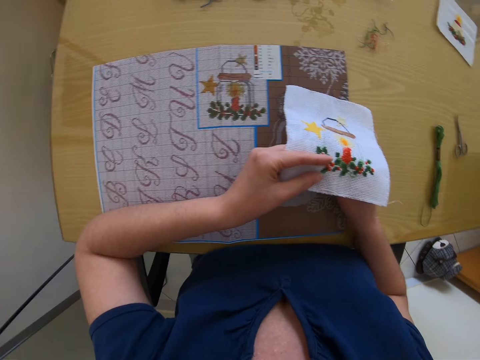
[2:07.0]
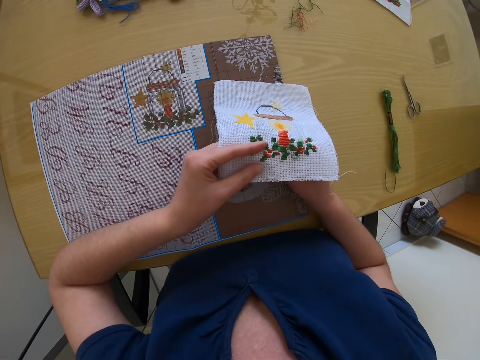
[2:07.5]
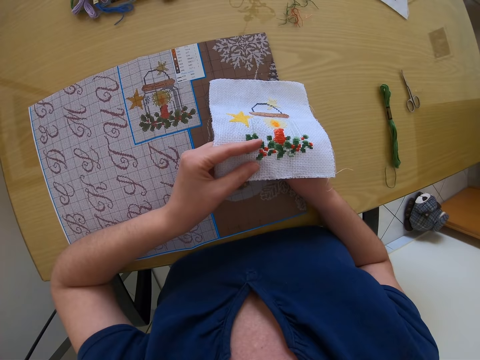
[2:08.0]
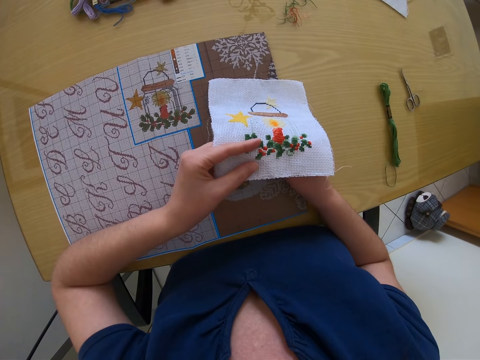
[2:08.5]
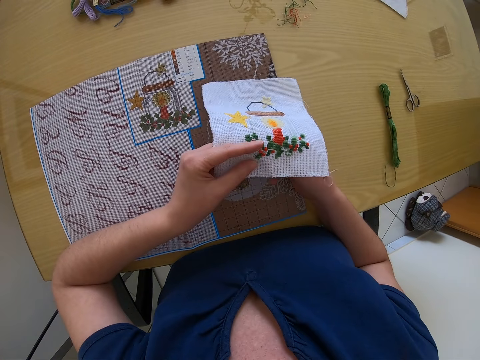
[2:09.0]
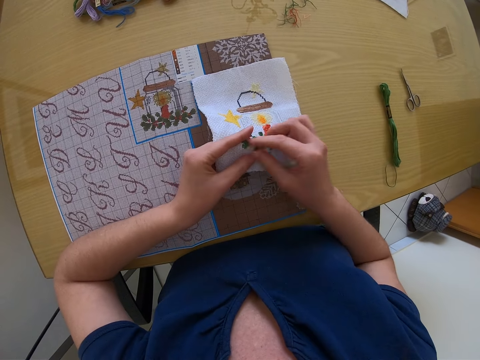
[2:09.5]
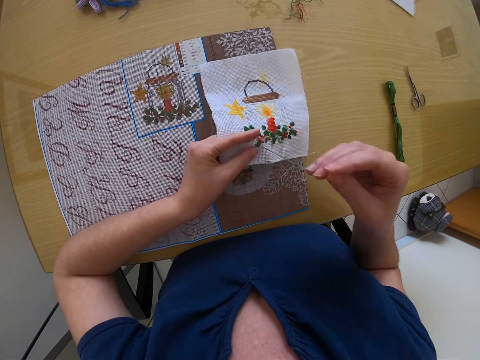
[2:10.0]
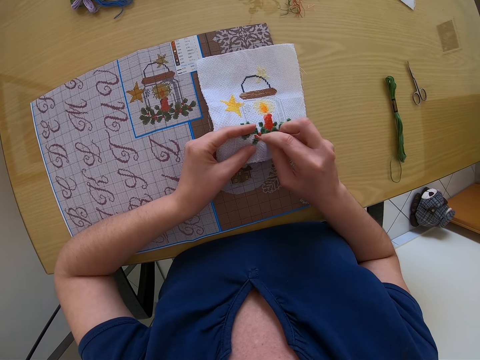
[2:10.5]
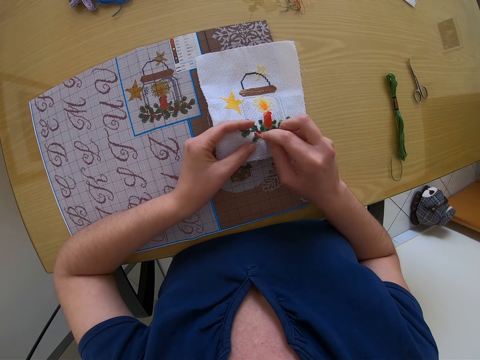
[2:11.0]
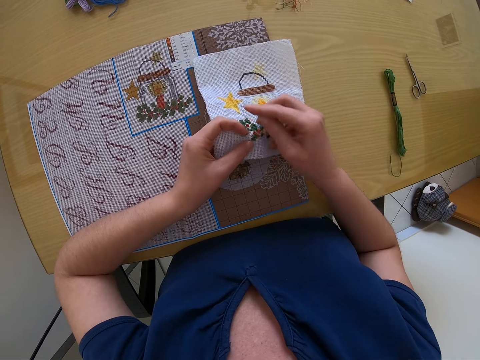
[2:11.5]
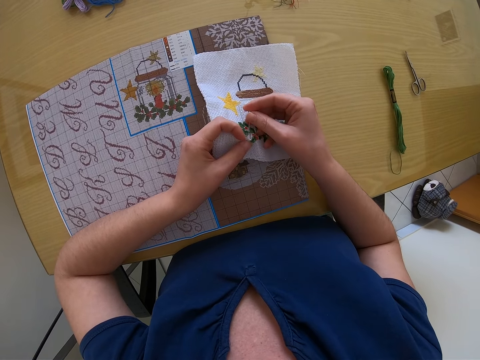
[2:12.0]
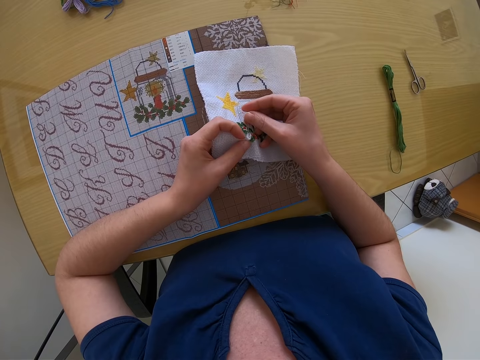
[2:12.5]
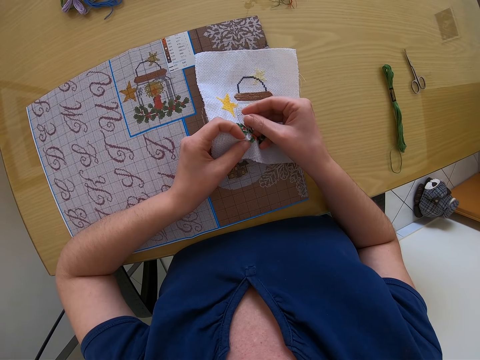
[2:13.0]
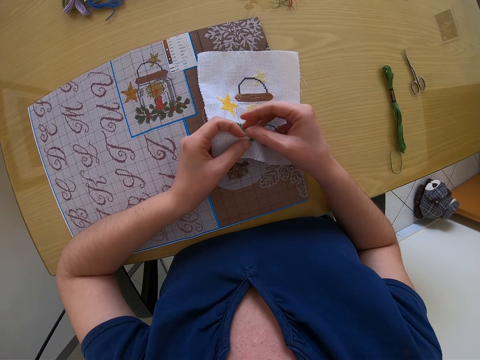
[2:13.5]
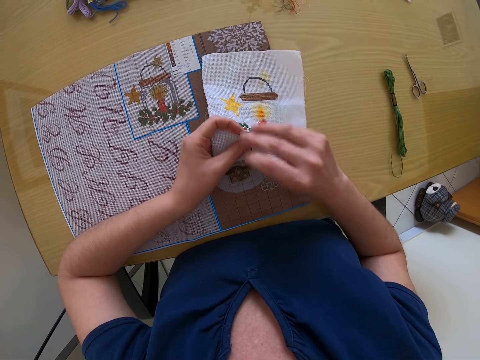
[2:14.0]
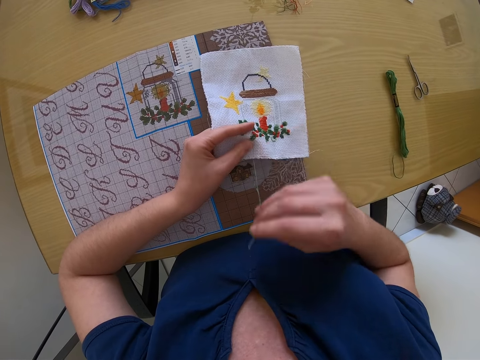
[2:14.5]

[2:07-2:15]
The camera wearer sews the cloth.

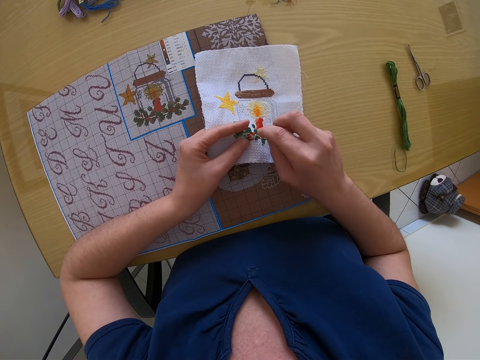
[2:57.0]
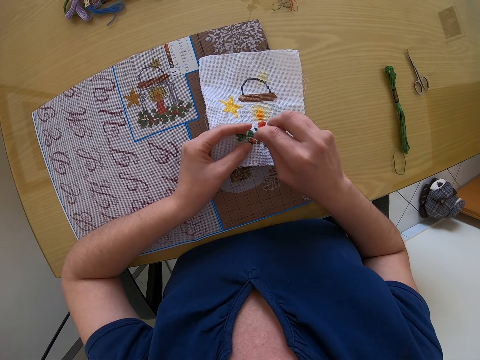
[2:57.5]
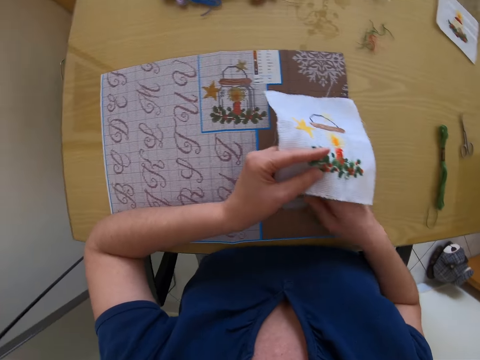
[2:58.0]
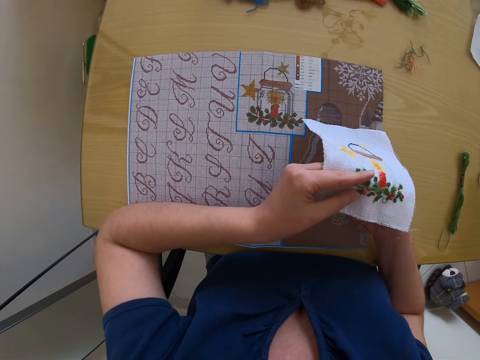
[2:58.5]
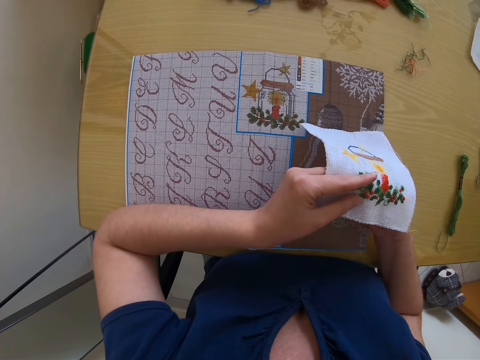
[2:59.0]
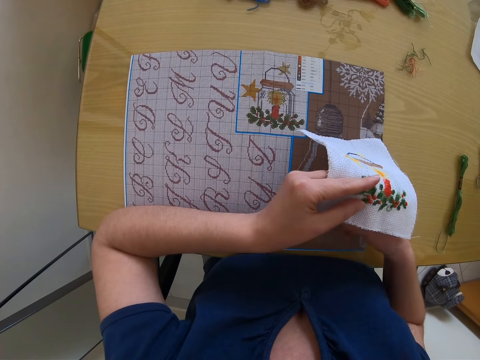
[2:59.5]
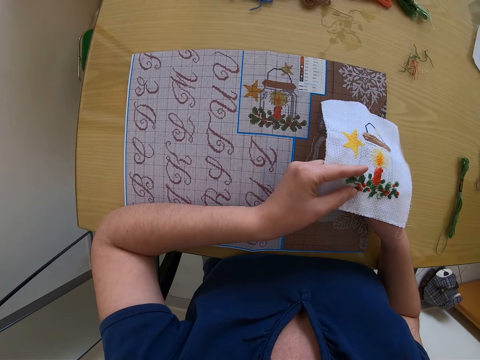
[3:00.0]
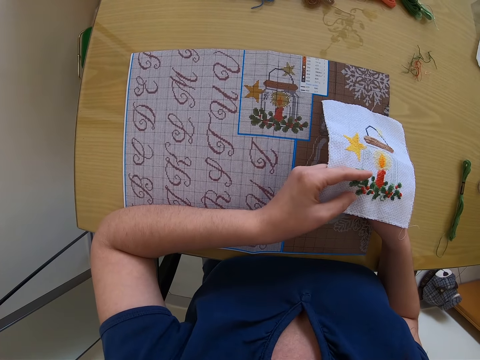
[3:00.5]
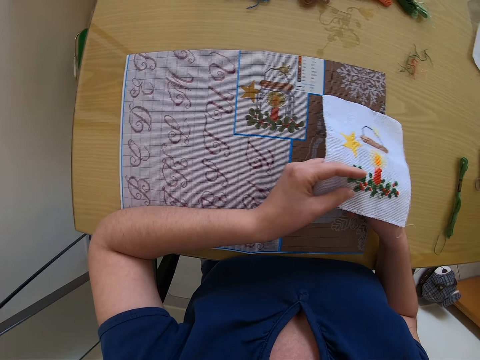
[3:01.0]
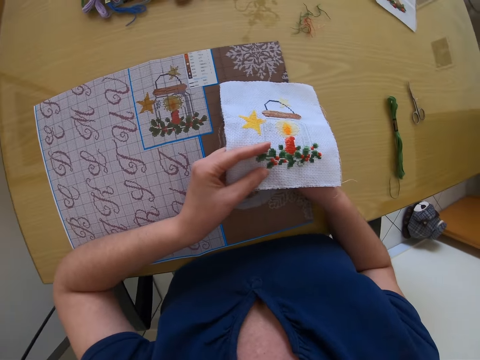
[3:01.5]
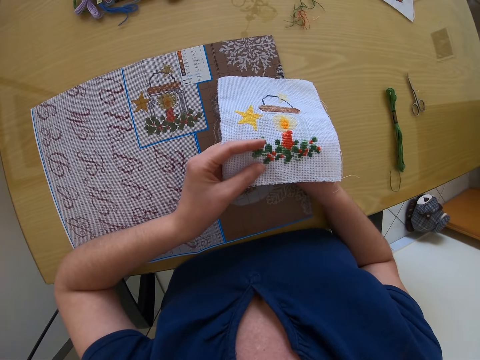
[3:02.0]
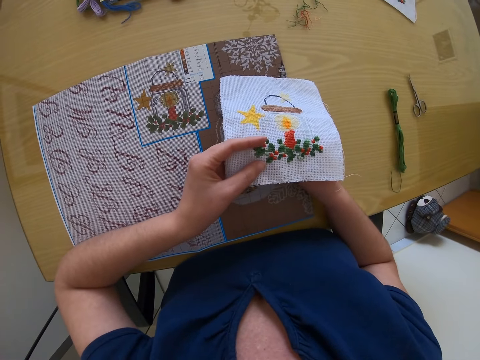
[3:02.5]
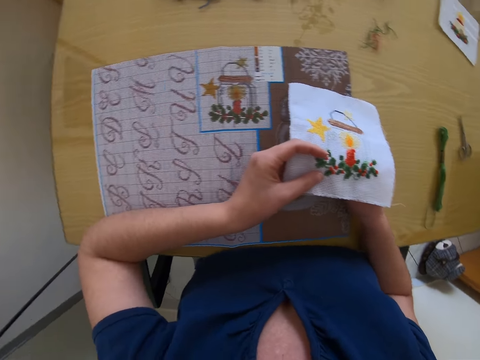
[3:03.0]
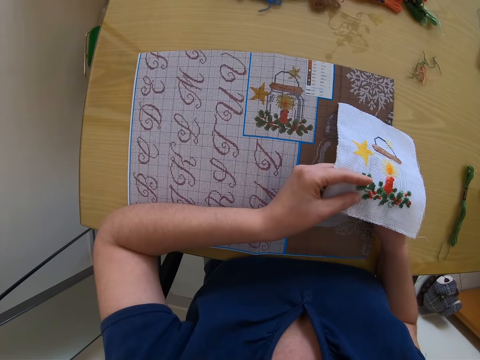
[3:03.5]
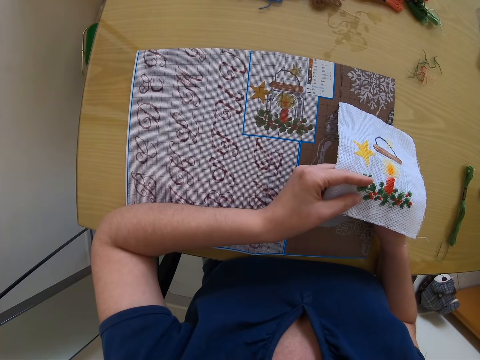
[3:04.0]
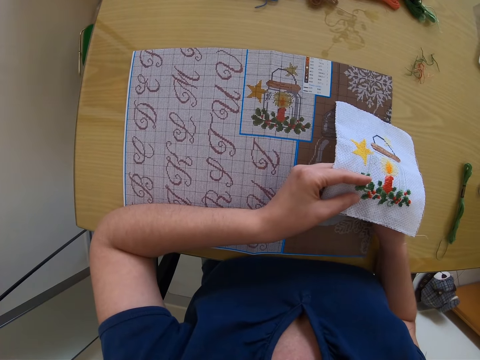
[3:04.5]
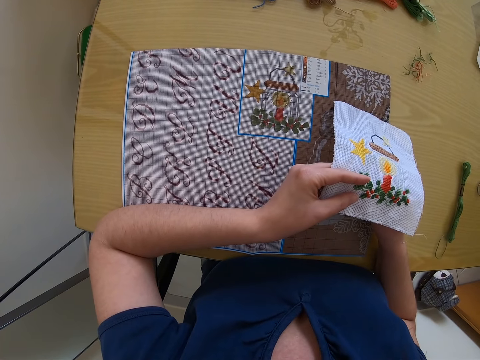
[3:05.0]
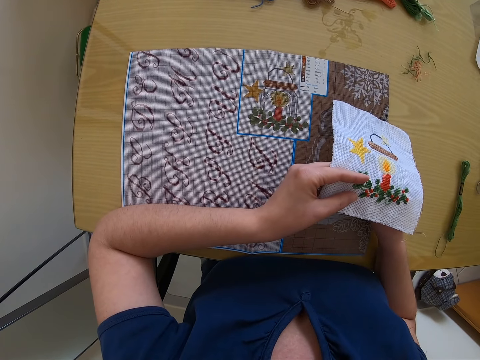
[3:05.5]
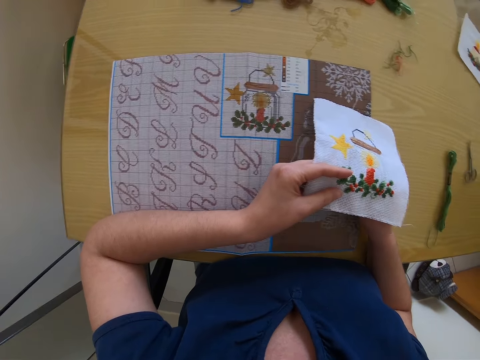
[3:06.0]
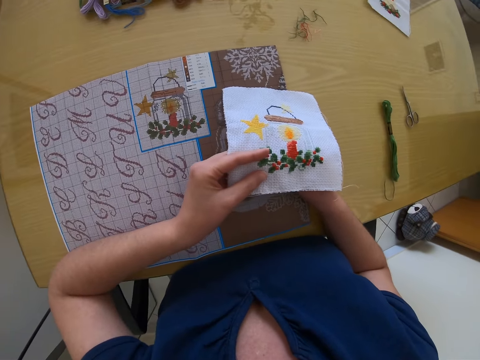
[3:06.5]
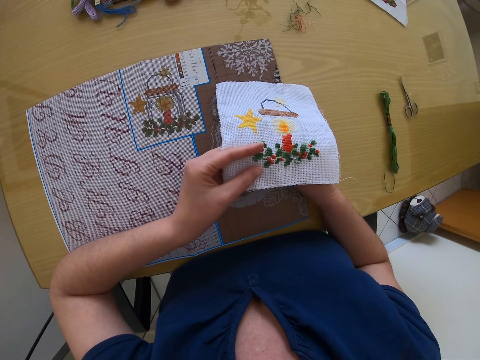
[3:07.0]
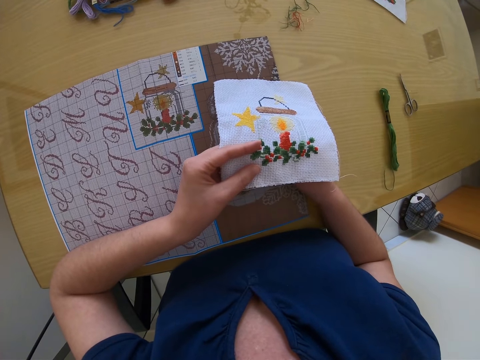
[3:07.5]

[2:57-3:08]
The camera wearer compares with the clothing.

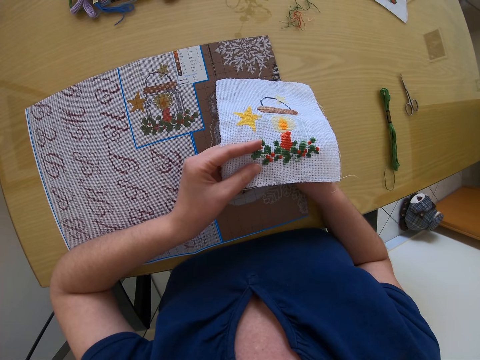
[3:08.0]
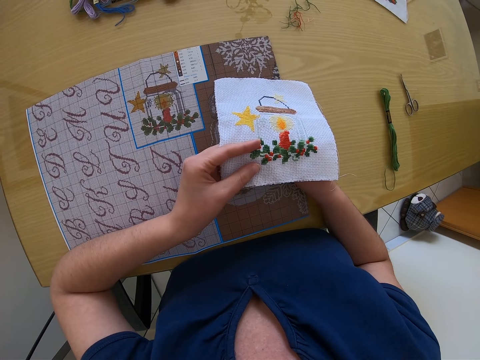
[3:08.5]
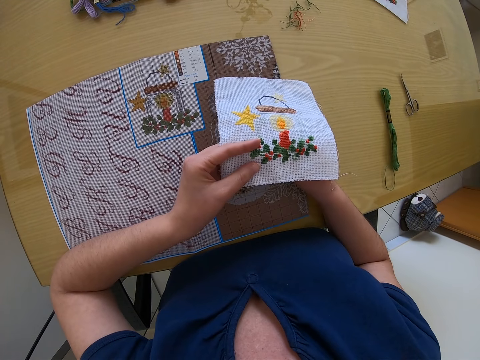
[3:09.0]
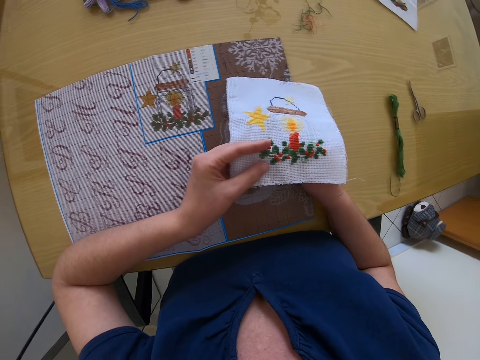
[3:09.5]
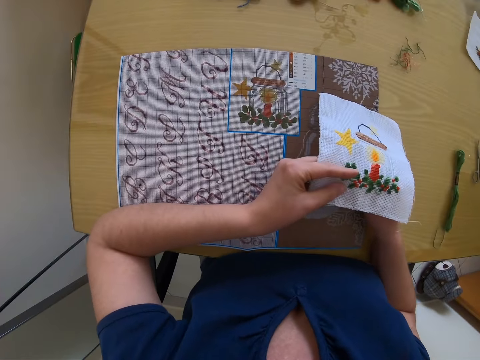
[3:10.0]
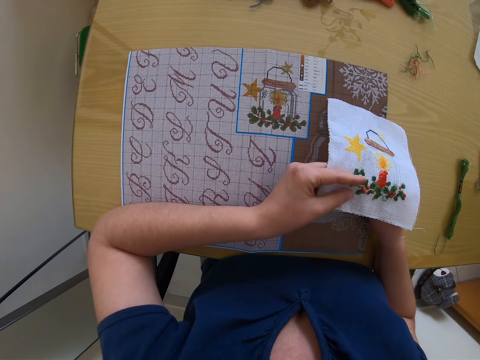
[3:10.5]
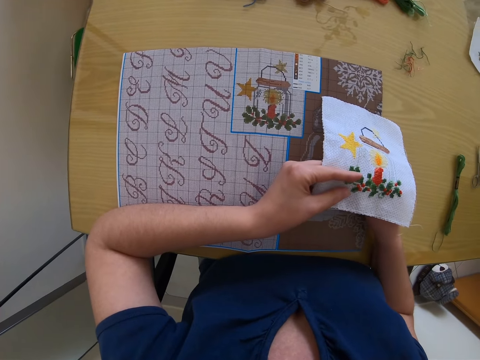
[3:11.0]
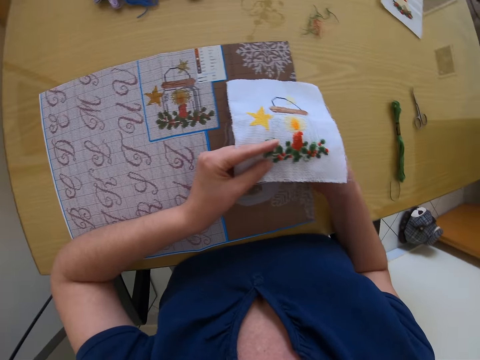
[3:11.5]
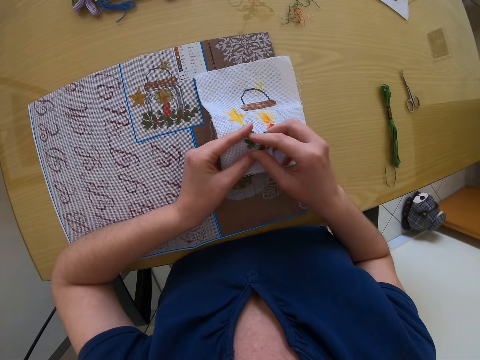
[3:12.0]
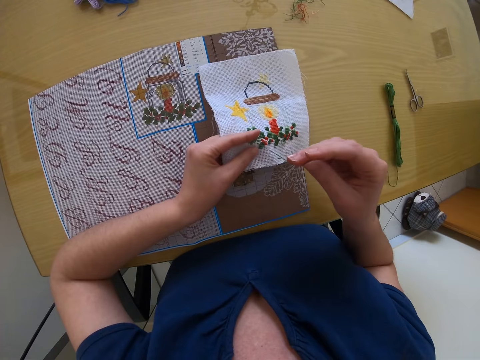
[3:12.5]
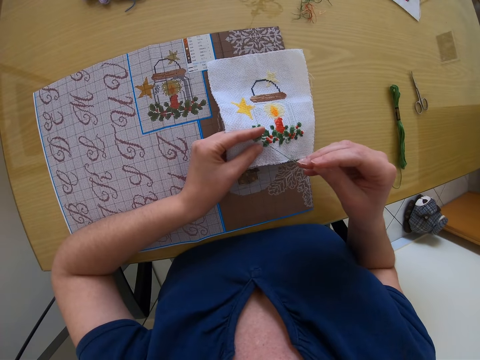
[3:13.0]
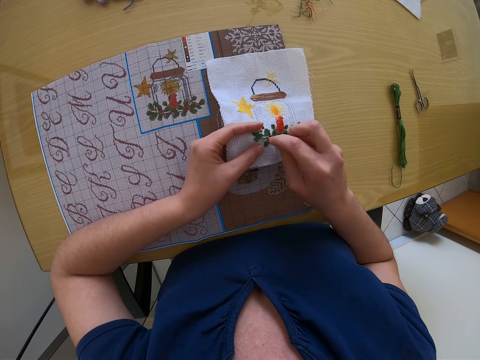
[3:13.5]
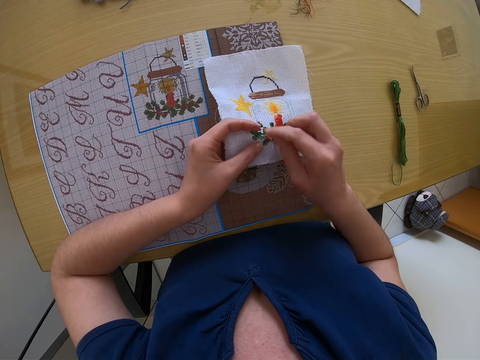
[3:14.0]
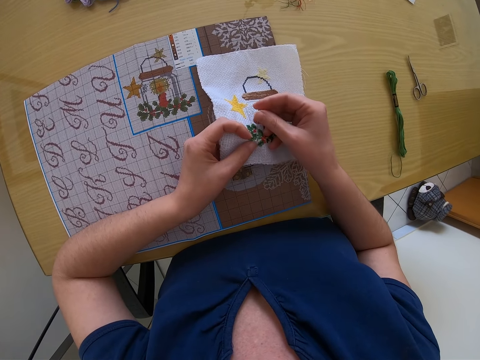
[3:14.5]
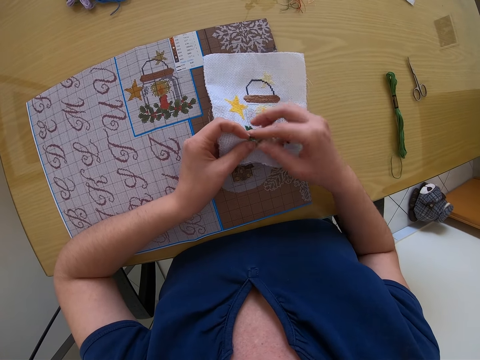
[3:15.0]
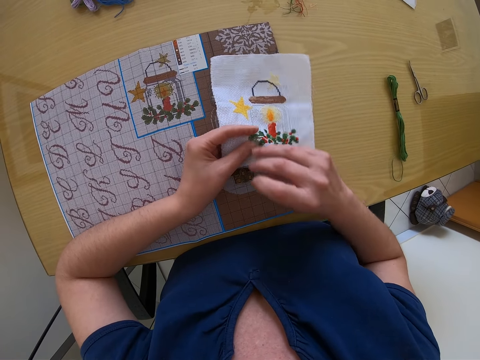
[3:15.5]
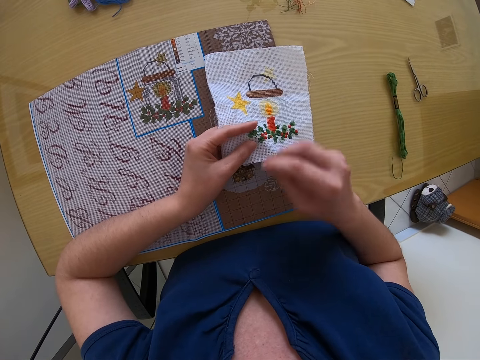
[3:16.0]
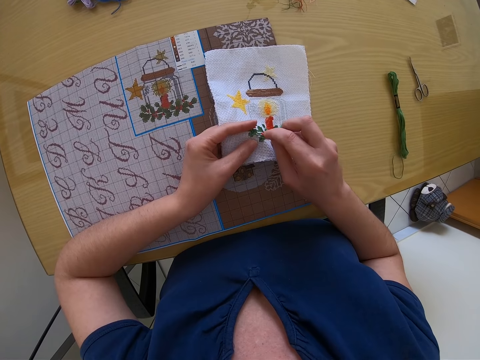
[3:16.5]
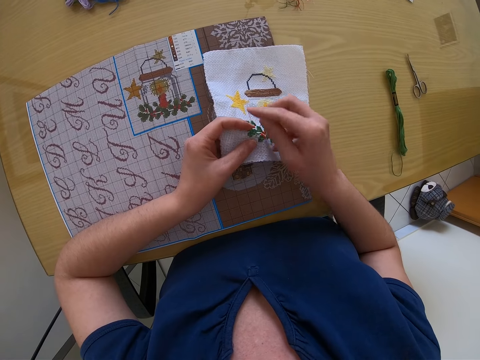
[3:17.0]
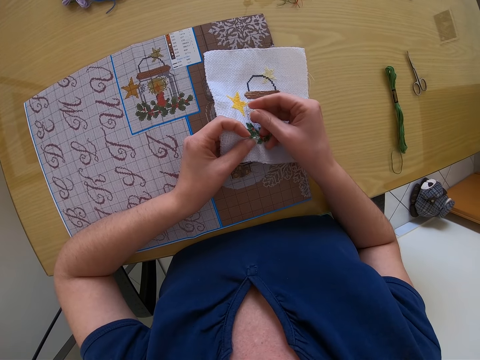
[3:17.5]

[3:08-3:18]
The camera wearer sews the cloth.
